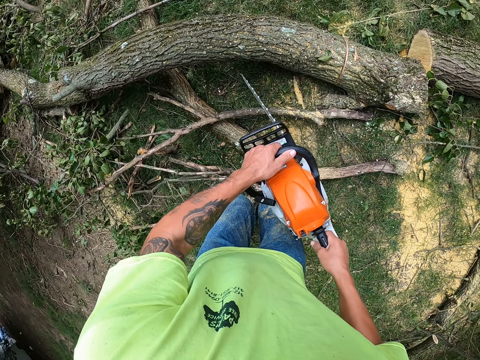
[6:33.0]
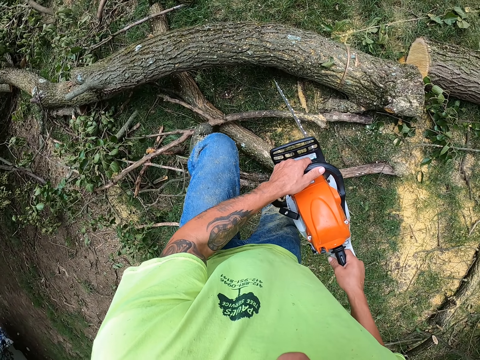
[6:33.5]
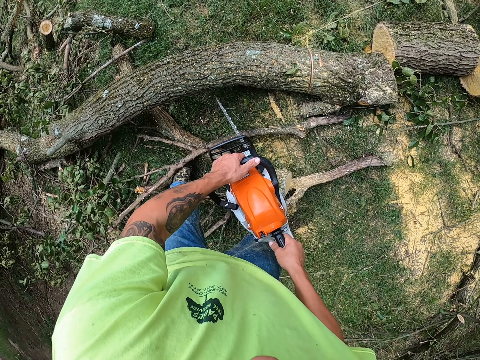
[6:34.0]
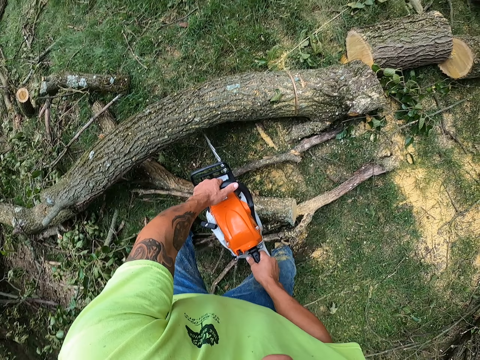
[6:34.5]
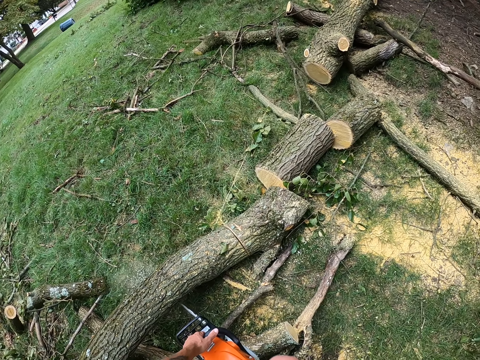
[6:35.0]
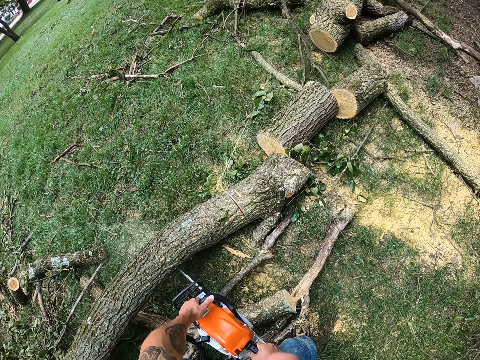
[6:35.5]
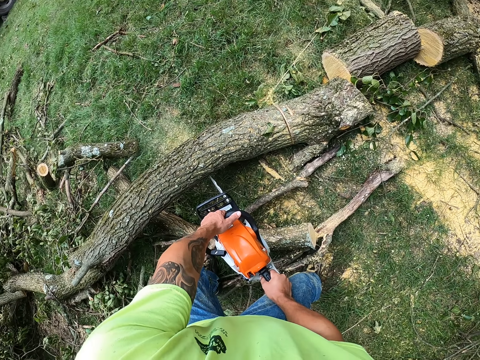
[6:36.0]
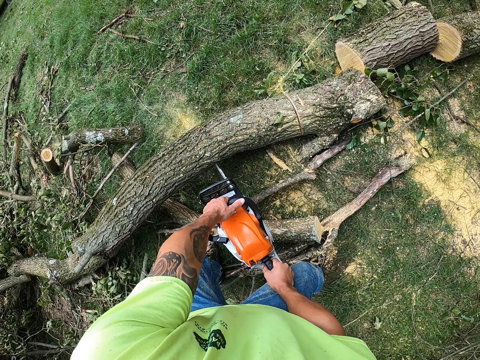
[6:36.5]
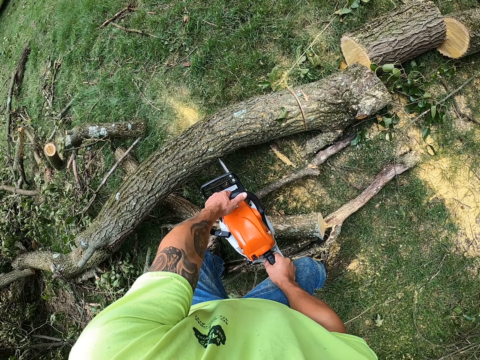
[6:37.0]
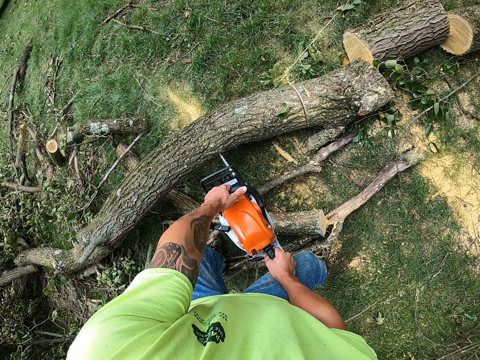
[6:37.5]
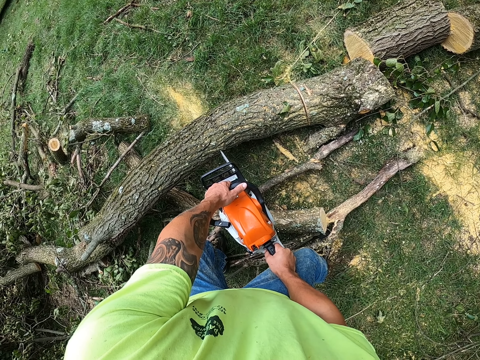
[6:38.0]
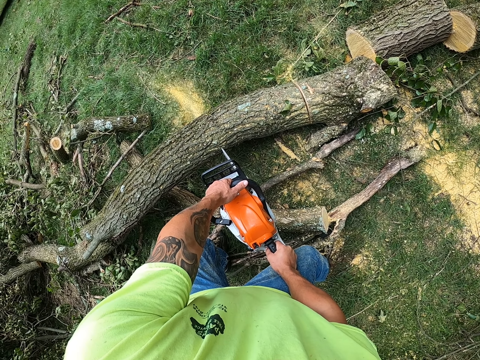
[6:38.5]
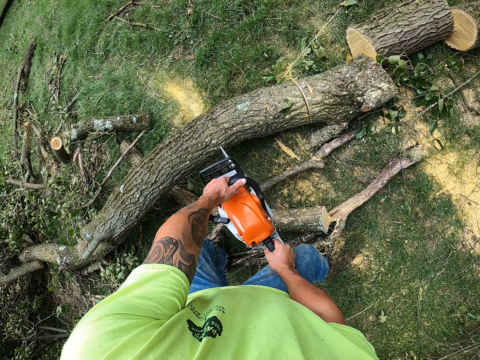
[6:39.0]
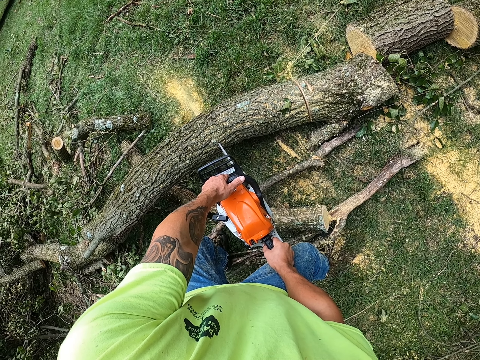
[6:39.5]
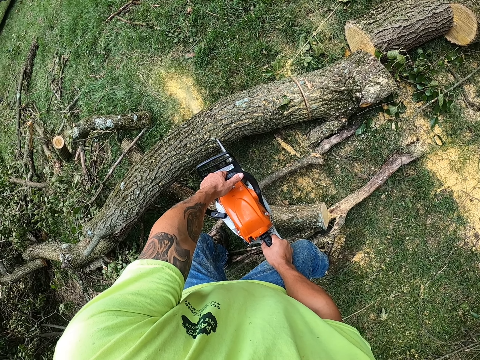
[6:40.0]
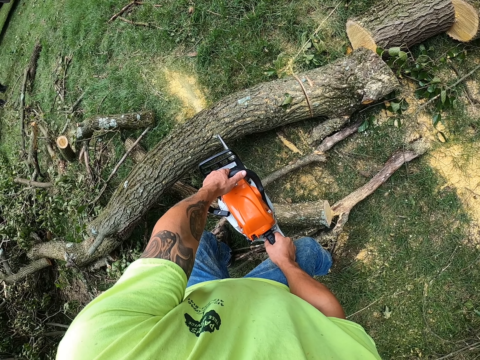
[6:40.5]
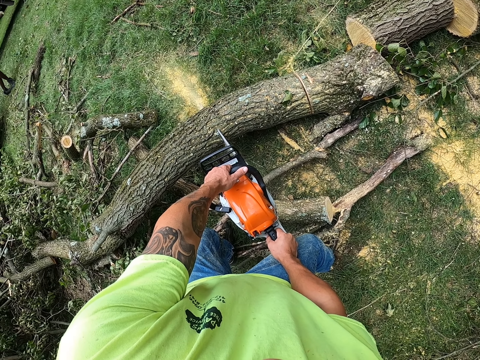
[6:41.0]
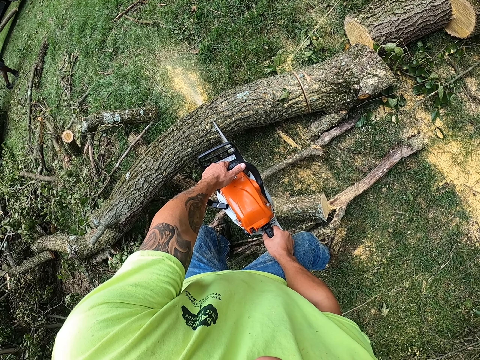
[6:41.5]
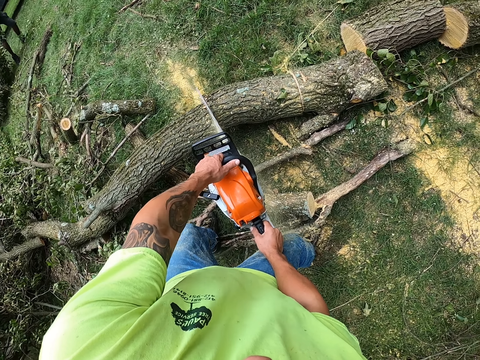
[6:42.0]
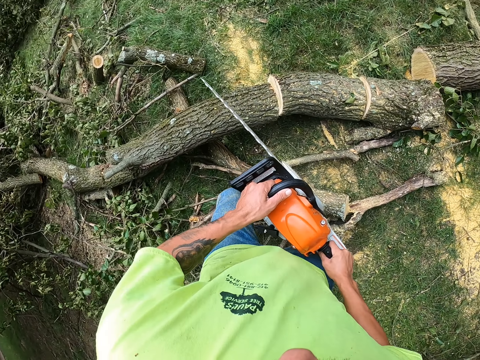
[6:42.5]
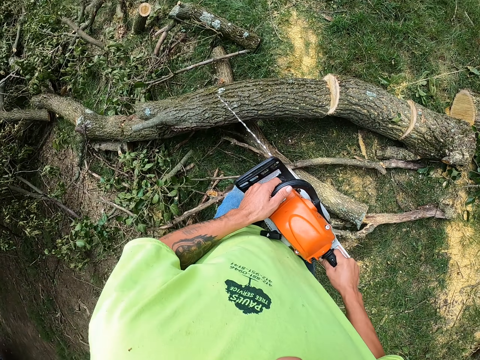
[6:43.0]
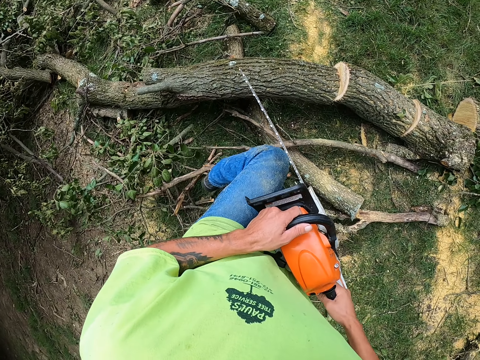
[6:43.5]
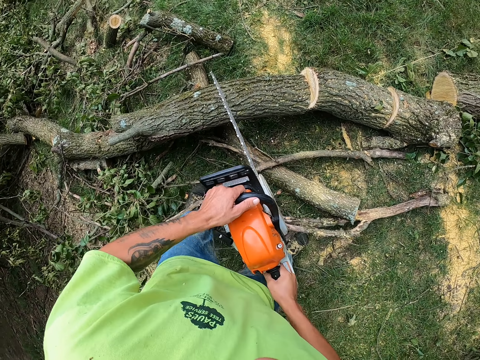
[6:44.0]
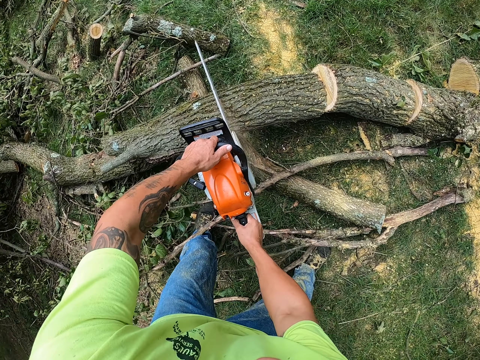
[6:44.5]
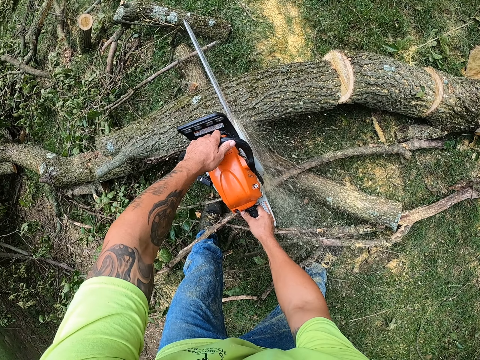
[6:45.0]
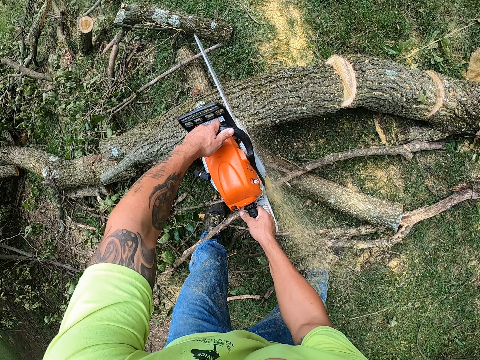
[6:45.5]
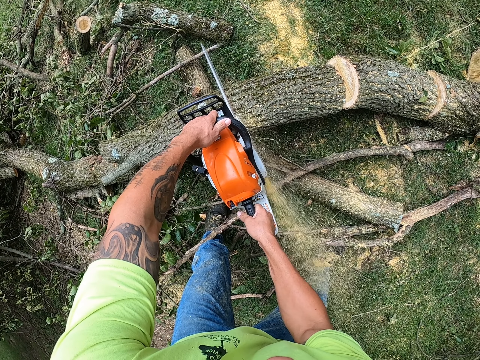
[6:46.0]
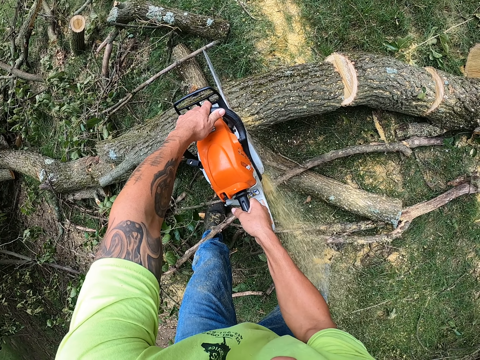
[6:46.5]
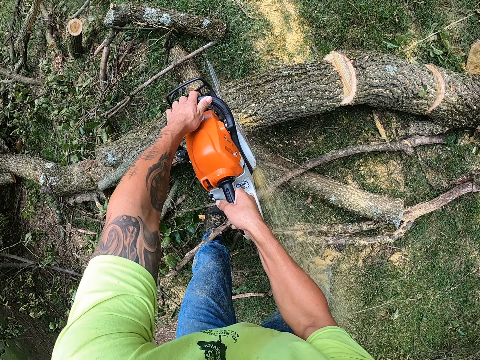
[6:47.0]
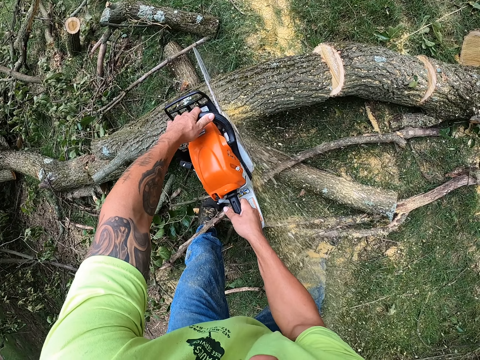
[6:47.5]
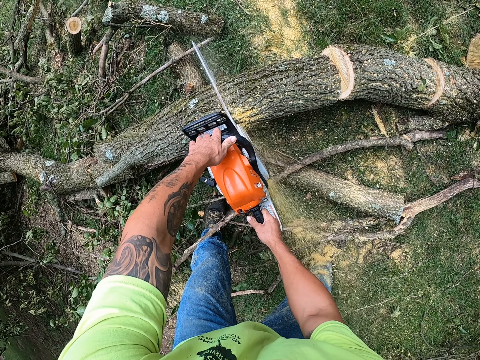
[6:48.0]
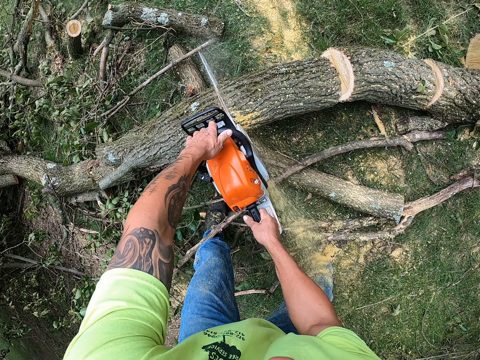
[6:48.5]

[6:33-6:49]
The camera wearer cuts the trunk of the felled tree with the chainsaw with both hands. They cut the trunk again.

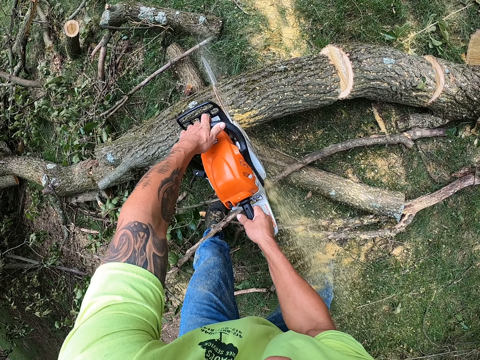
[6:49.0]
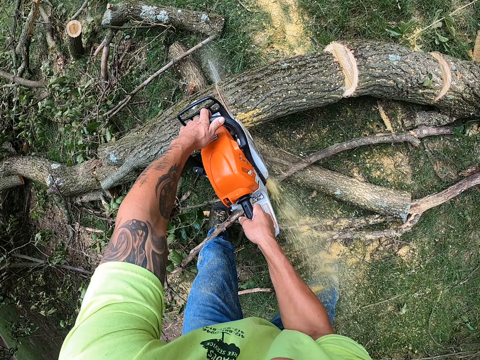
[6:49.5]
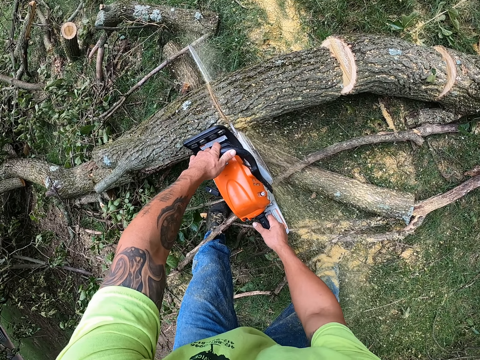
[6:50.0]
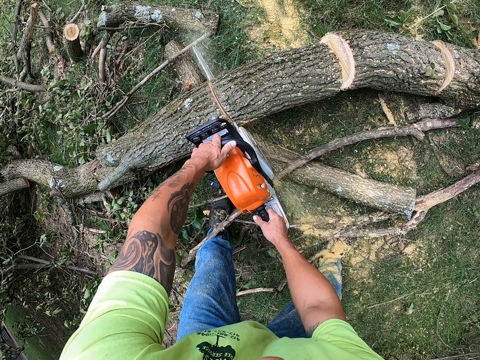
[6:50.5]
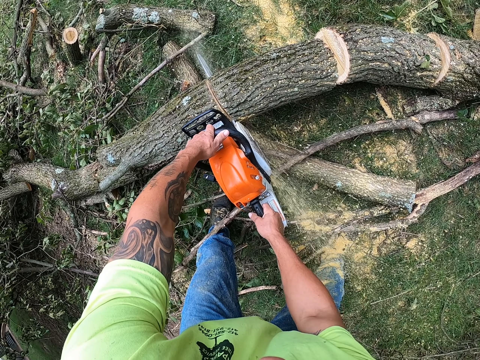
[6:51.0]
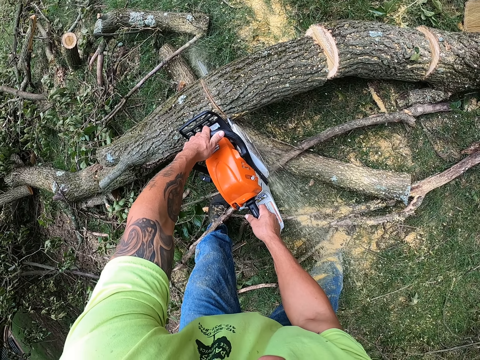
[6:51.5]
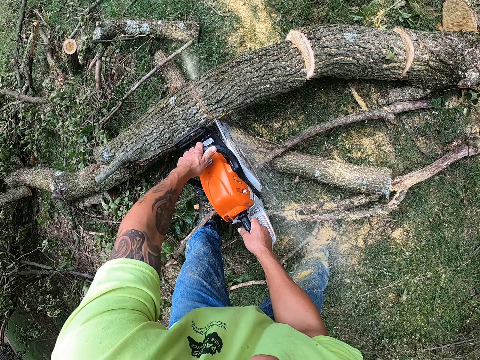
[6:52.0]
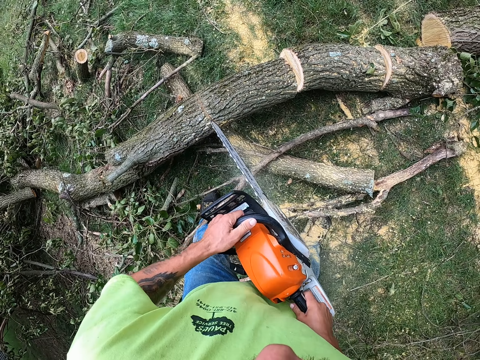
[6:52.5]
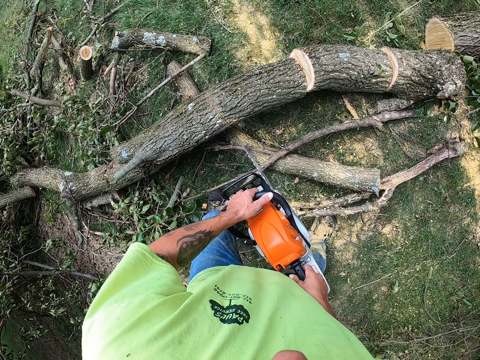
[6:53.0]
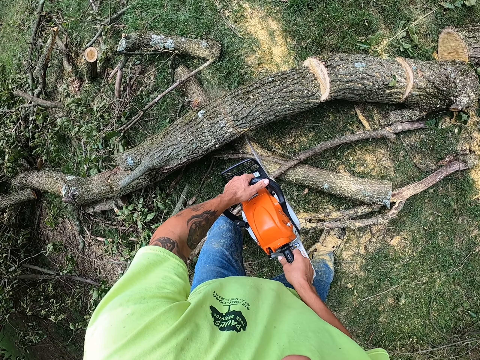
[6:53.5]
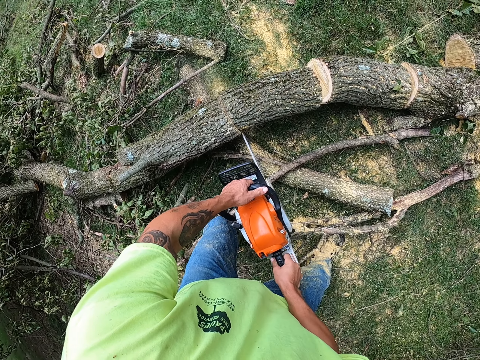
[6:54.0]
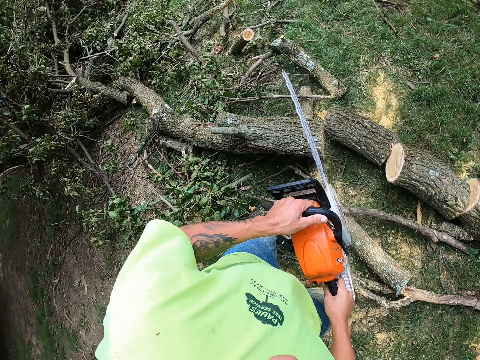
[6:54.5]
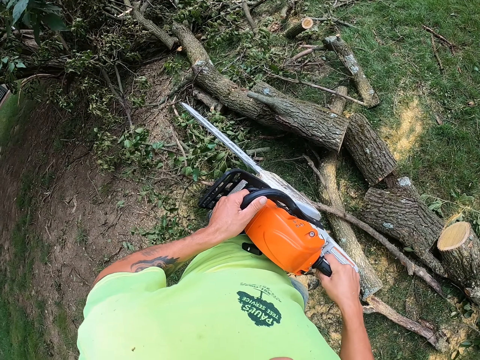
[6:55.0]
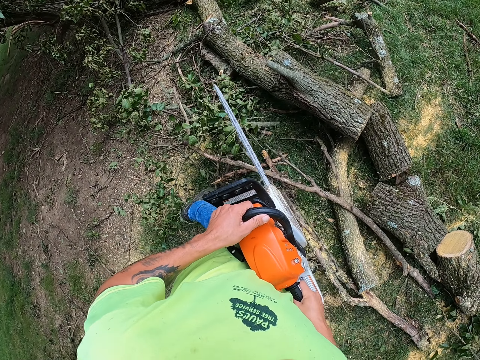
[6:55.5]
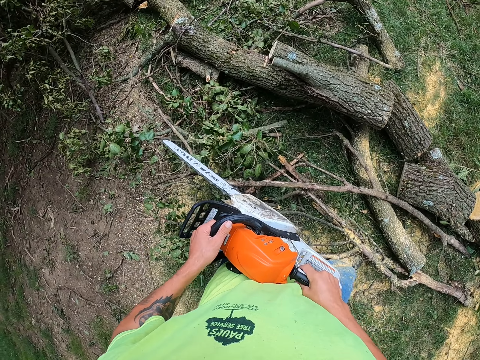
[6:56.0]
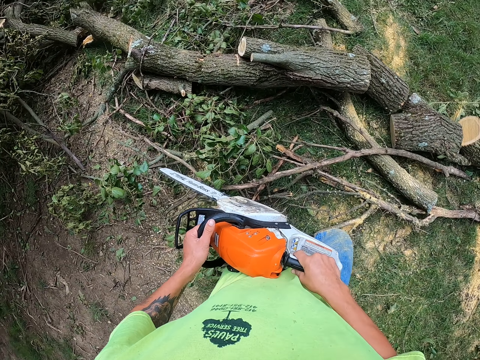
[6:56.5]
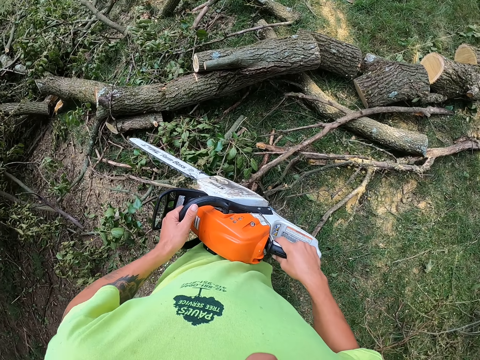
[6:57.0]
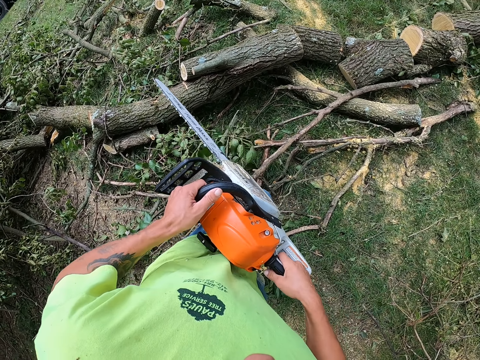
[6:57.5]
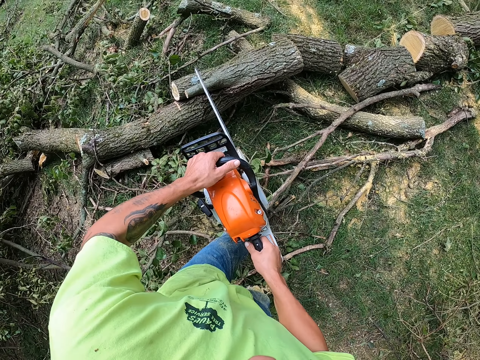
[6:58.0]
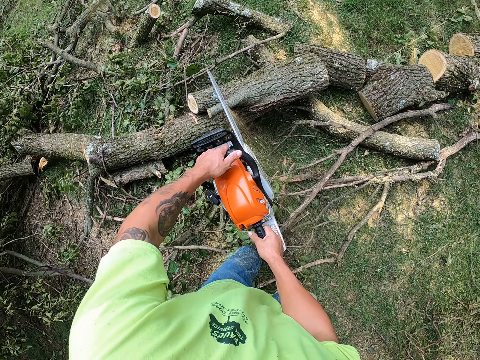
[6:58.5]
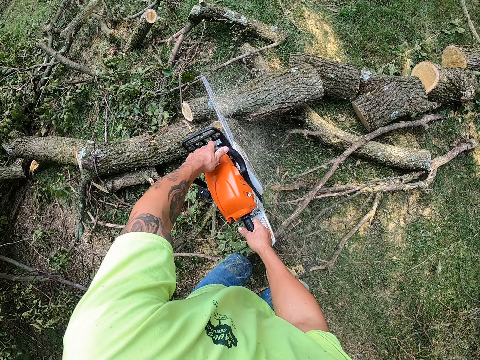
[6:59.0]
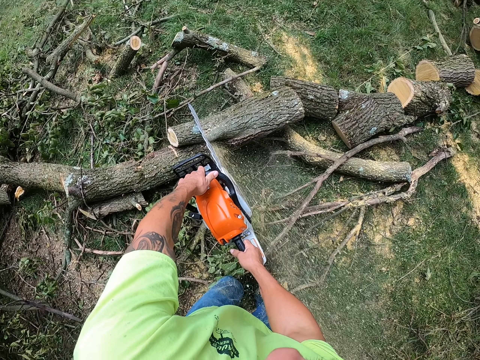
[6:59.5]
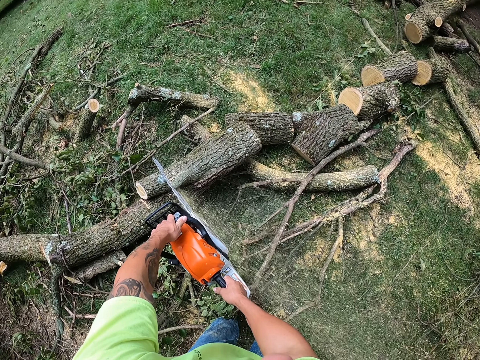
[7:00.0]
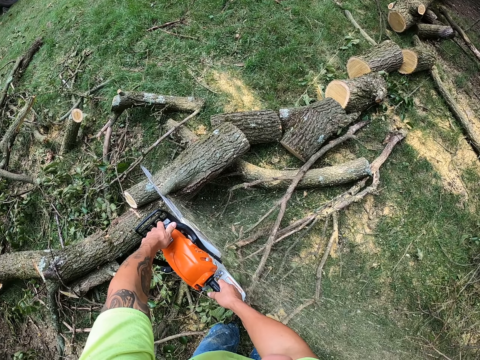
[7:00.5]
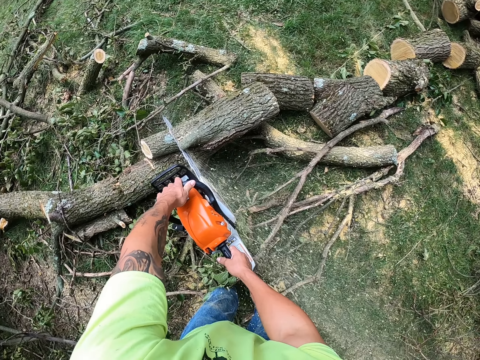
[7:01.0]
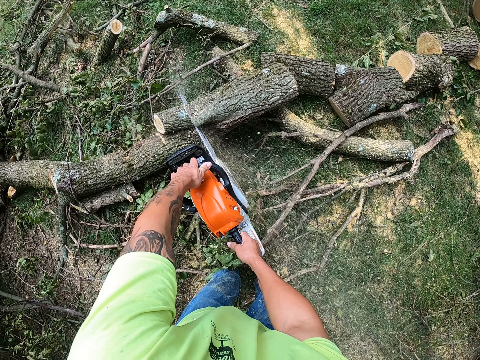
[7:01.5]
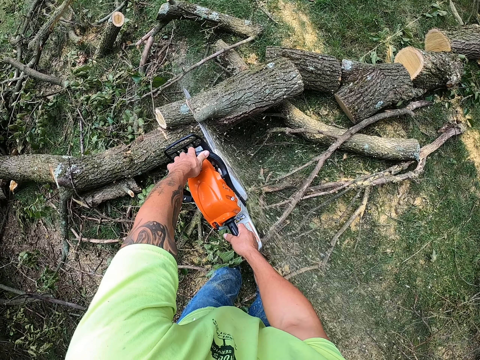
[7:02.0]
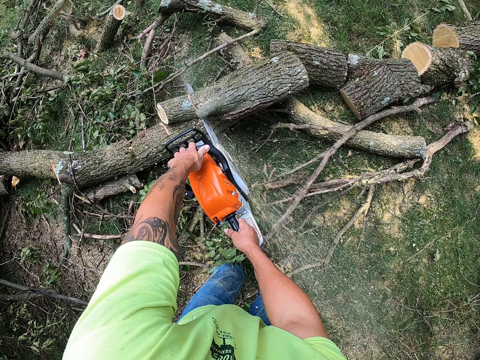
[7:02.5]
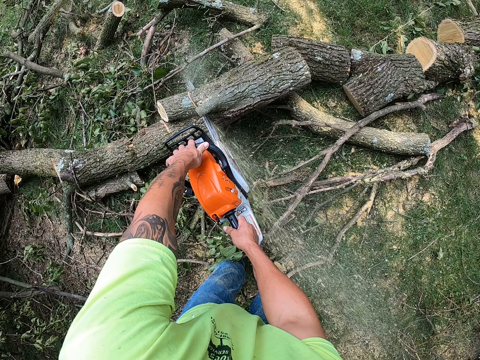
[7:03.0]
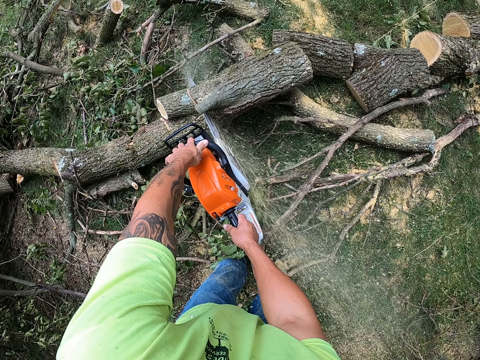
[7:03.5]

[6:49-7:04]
The camera wearer cuts the trunk of the felled tree with the chainsaw with both hands.
